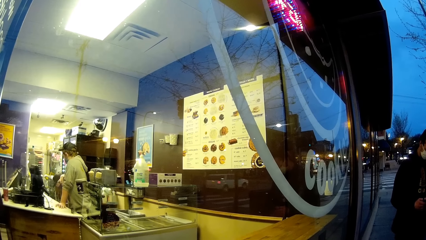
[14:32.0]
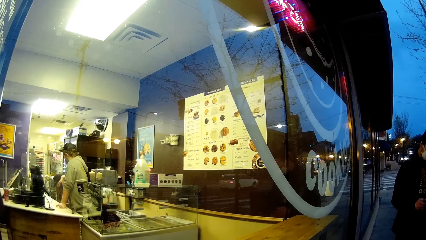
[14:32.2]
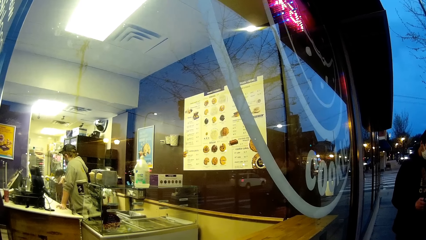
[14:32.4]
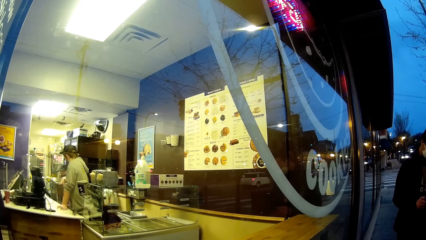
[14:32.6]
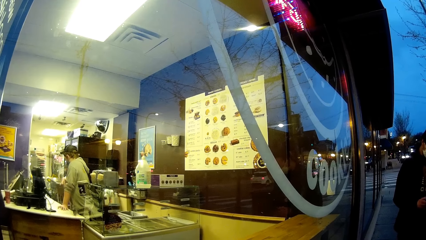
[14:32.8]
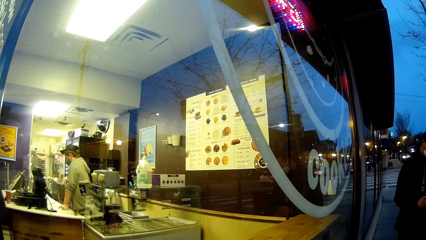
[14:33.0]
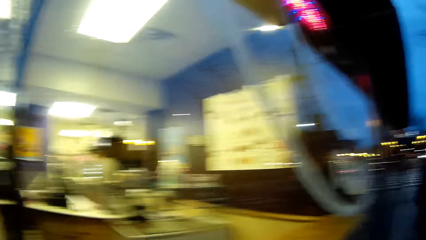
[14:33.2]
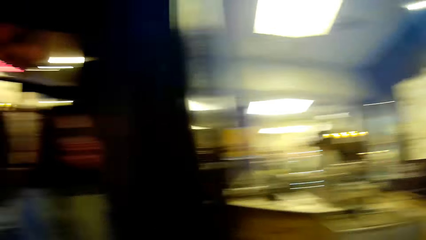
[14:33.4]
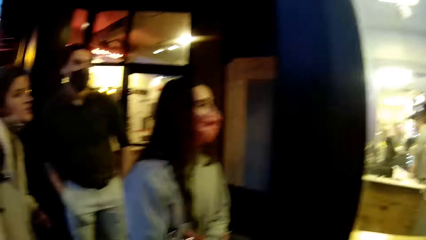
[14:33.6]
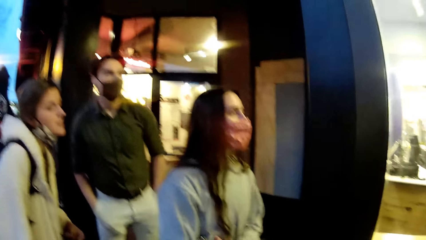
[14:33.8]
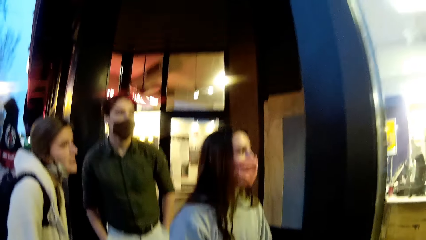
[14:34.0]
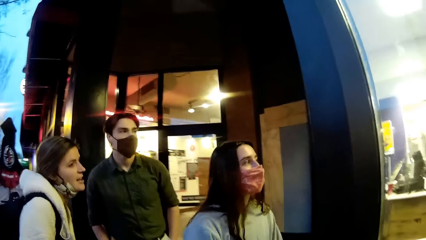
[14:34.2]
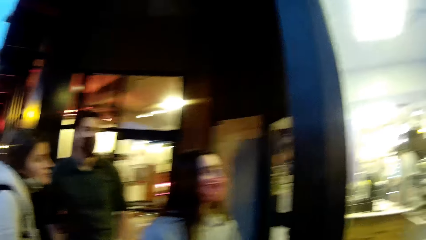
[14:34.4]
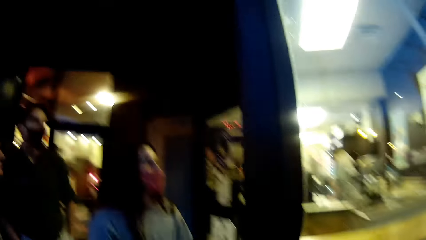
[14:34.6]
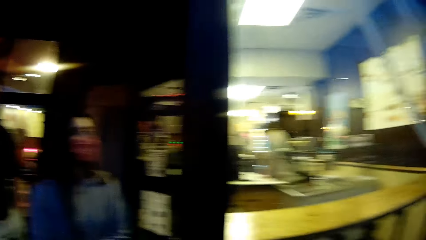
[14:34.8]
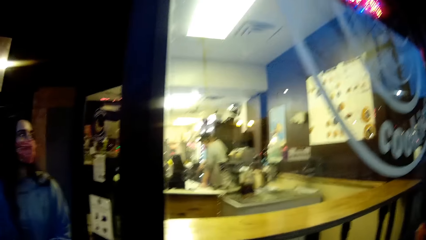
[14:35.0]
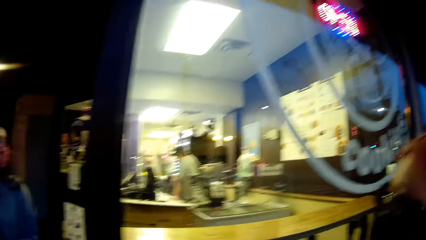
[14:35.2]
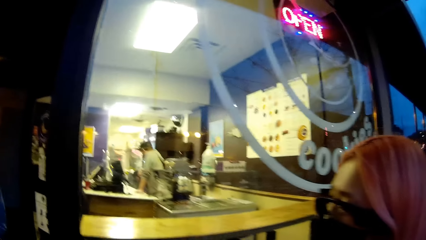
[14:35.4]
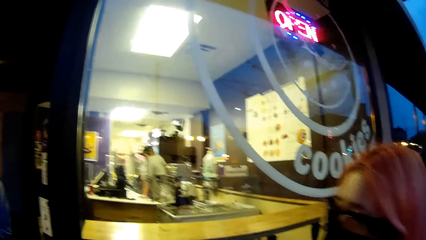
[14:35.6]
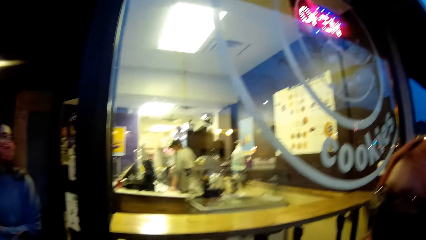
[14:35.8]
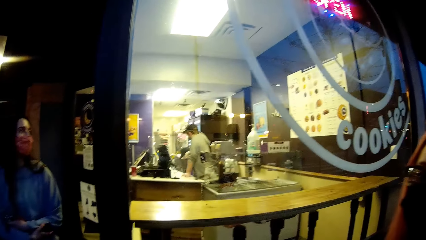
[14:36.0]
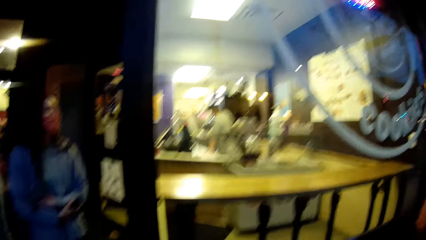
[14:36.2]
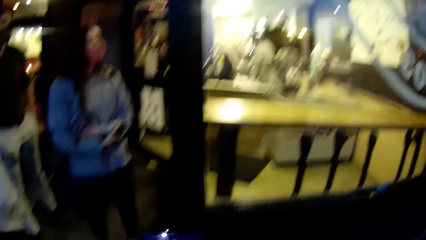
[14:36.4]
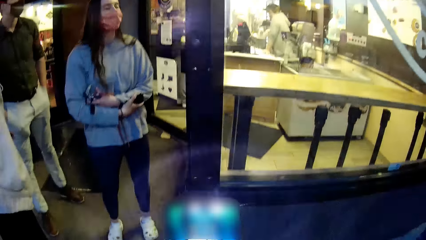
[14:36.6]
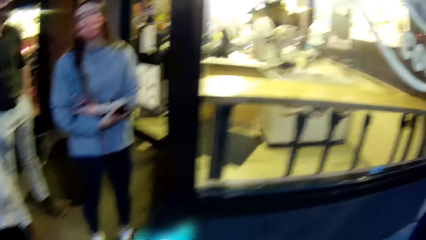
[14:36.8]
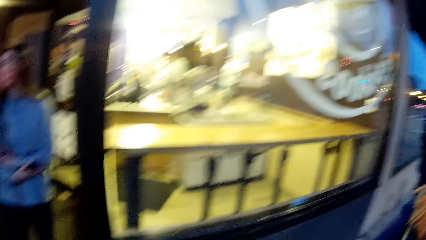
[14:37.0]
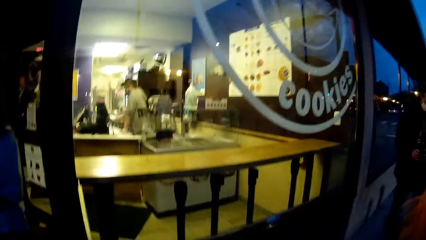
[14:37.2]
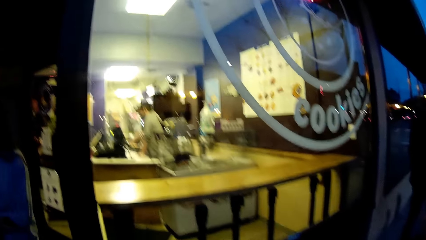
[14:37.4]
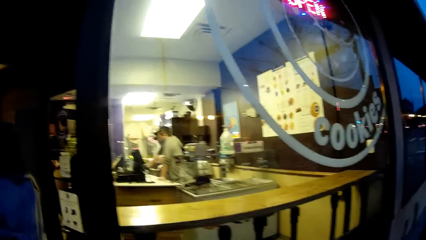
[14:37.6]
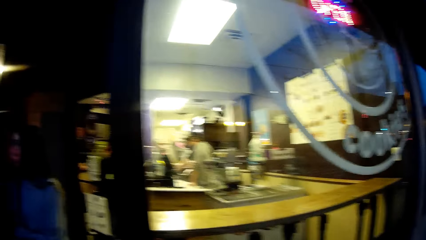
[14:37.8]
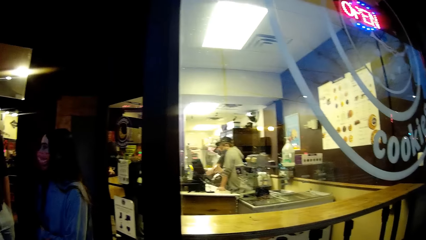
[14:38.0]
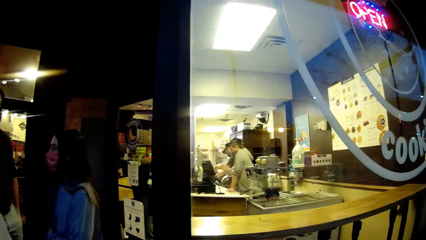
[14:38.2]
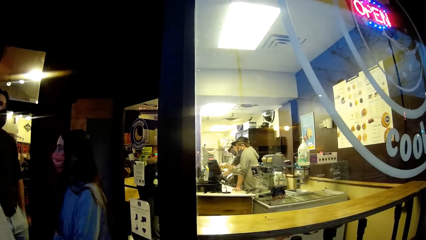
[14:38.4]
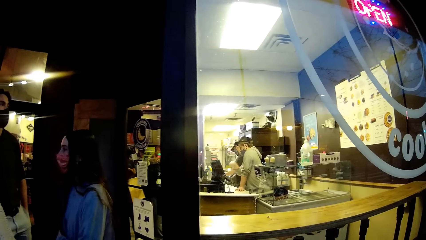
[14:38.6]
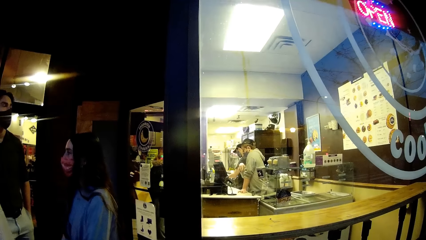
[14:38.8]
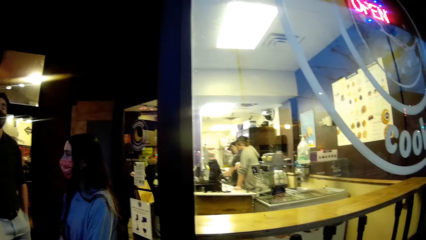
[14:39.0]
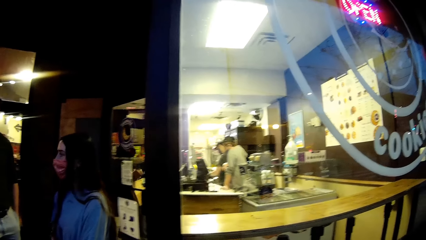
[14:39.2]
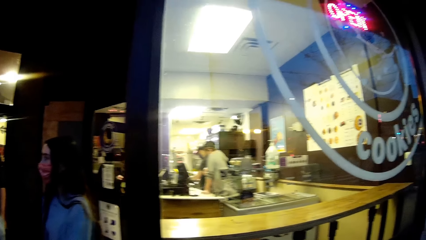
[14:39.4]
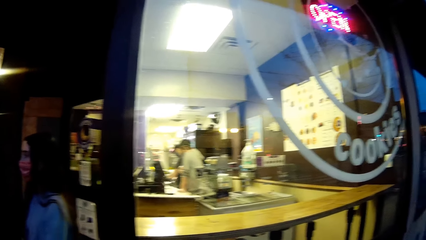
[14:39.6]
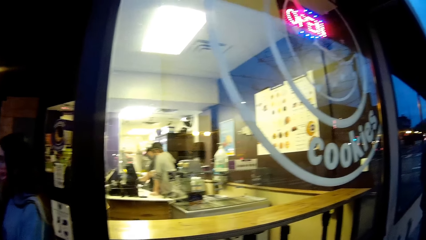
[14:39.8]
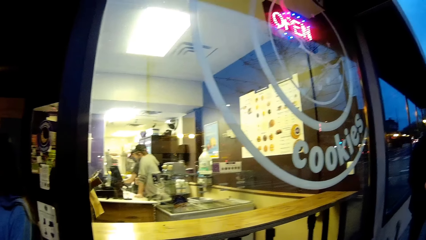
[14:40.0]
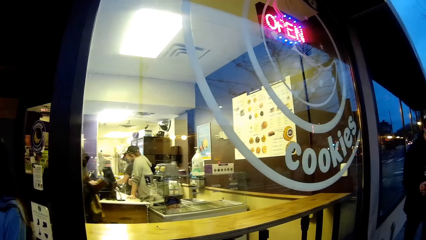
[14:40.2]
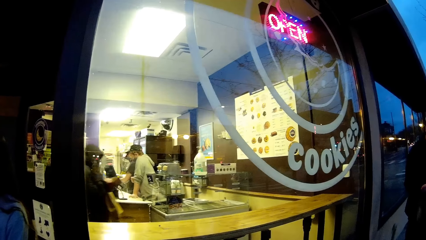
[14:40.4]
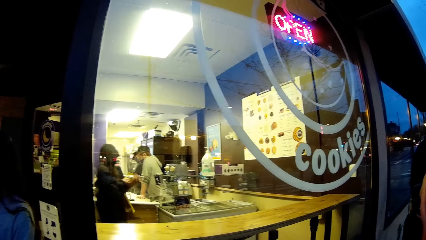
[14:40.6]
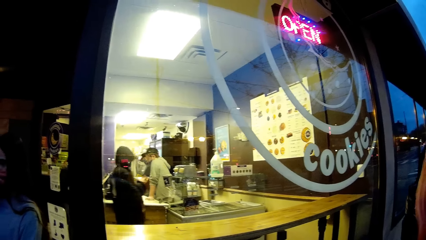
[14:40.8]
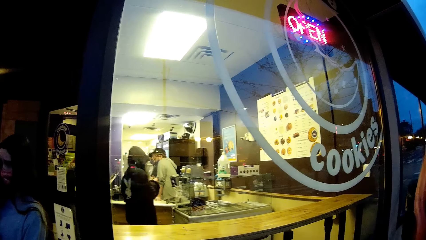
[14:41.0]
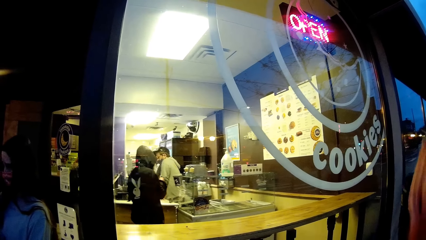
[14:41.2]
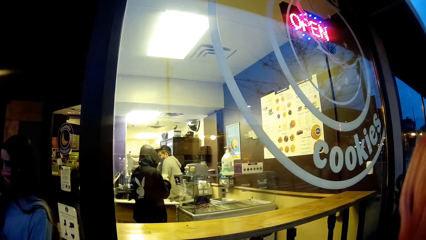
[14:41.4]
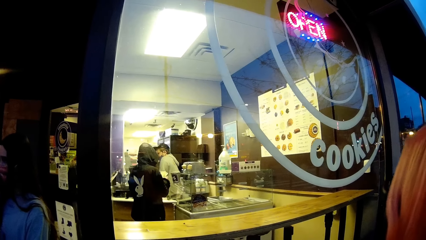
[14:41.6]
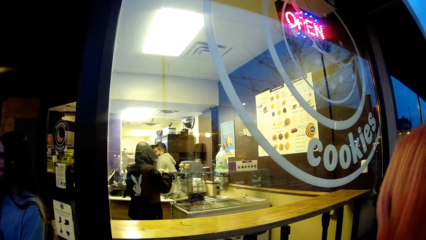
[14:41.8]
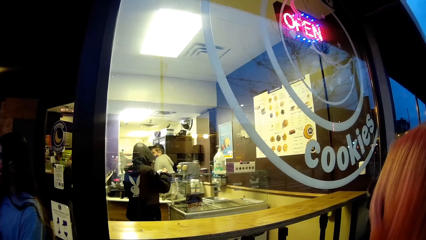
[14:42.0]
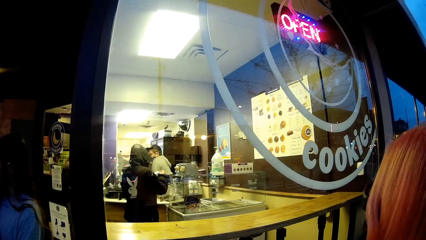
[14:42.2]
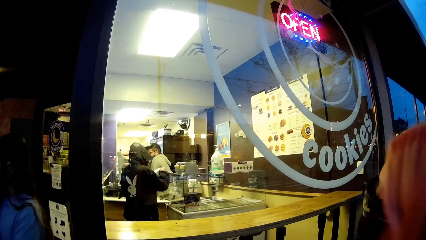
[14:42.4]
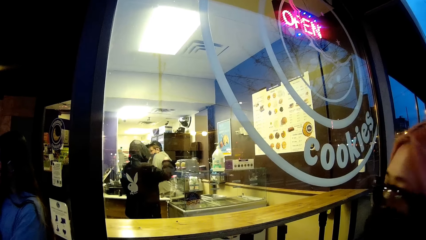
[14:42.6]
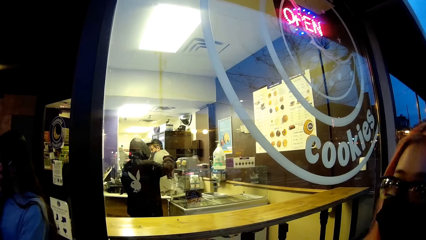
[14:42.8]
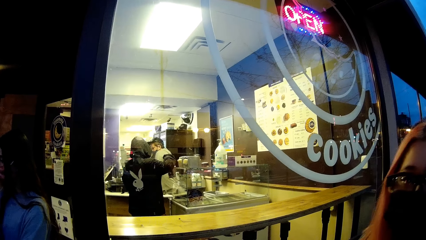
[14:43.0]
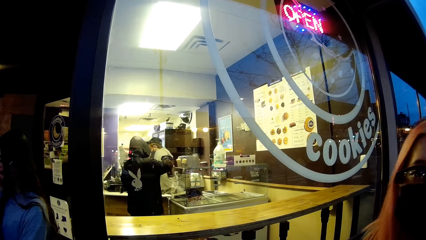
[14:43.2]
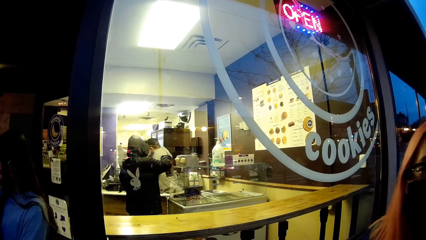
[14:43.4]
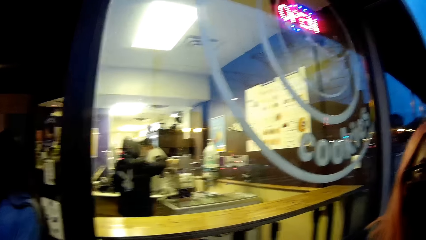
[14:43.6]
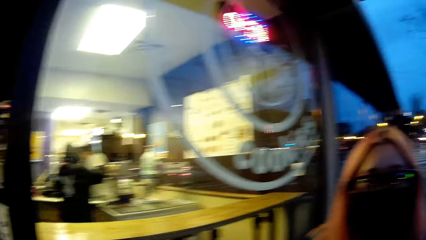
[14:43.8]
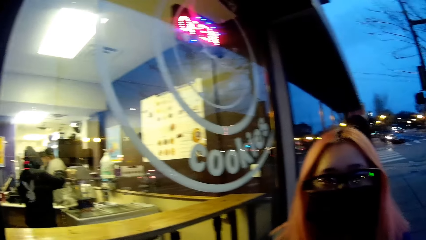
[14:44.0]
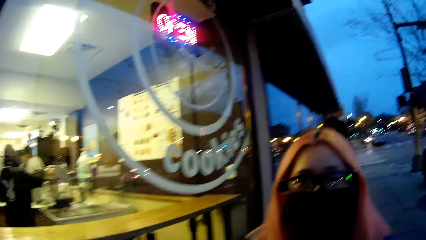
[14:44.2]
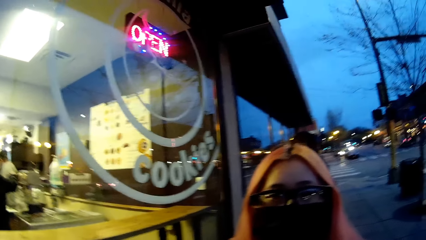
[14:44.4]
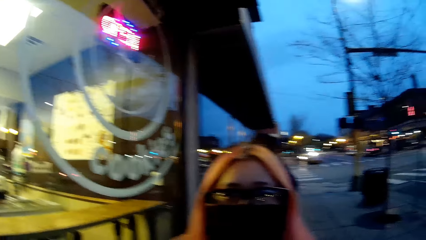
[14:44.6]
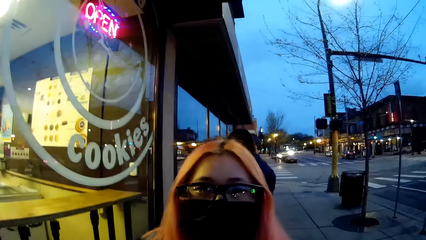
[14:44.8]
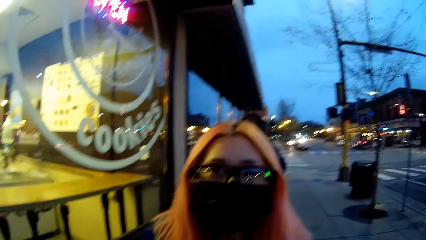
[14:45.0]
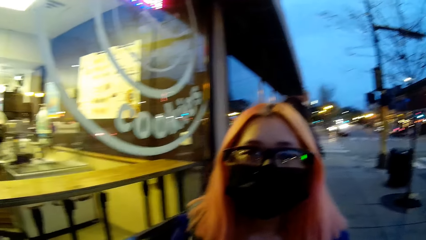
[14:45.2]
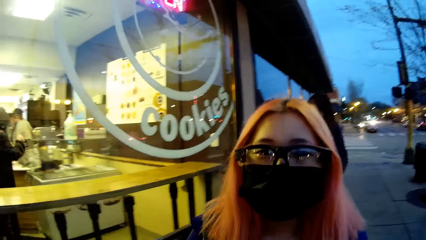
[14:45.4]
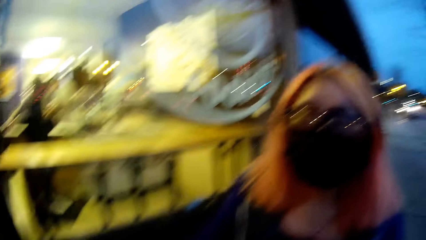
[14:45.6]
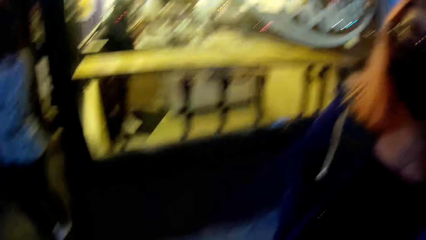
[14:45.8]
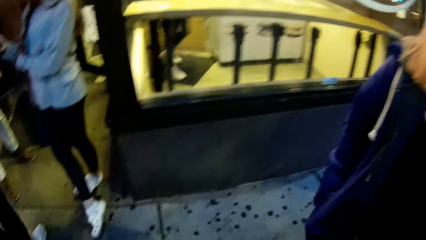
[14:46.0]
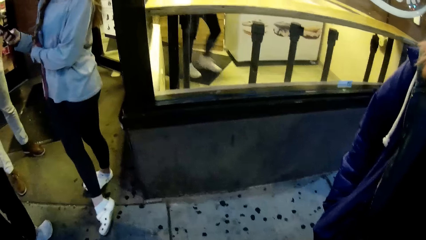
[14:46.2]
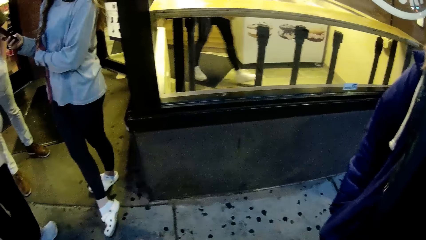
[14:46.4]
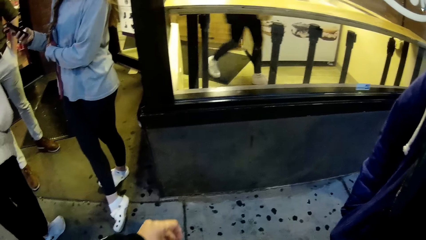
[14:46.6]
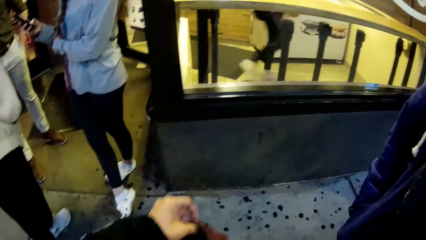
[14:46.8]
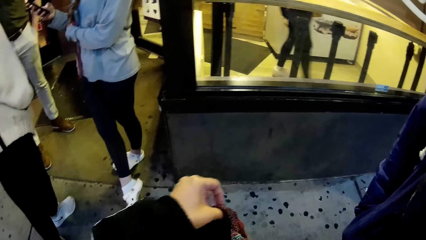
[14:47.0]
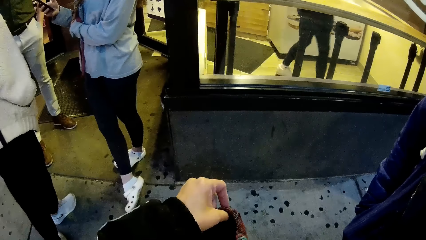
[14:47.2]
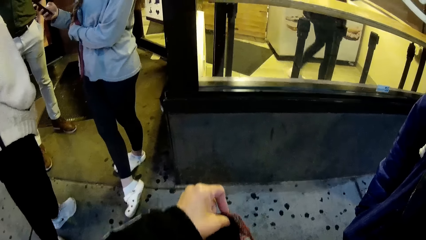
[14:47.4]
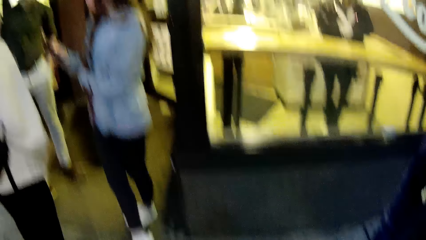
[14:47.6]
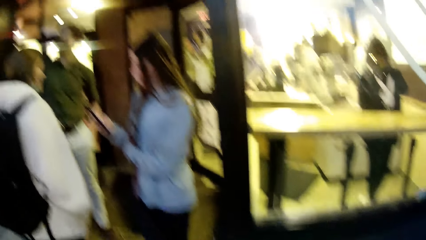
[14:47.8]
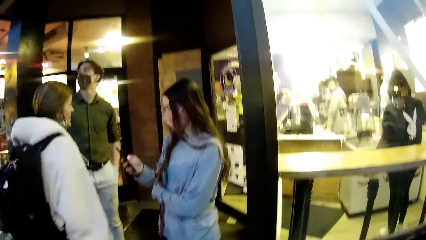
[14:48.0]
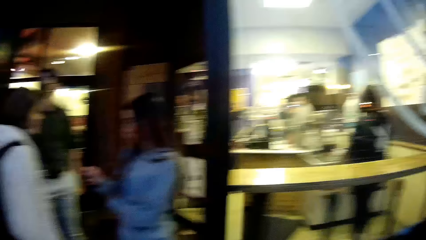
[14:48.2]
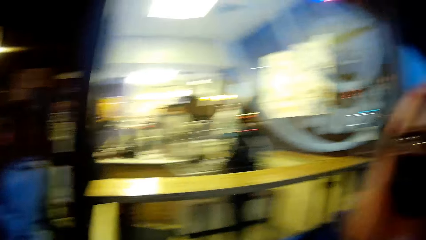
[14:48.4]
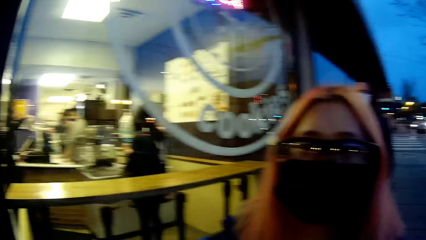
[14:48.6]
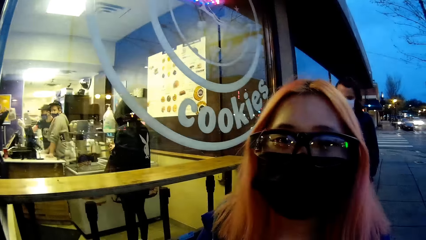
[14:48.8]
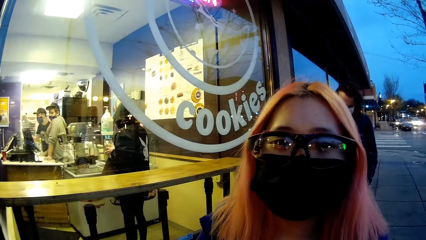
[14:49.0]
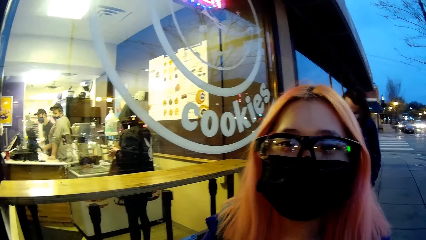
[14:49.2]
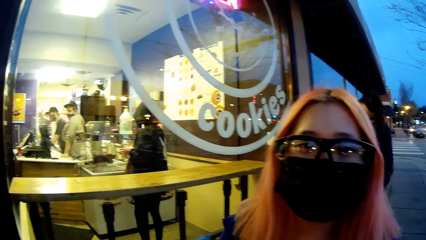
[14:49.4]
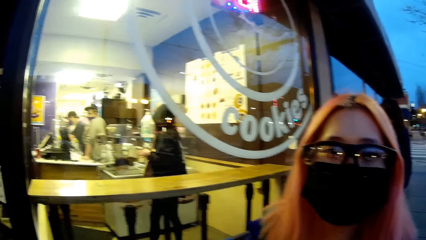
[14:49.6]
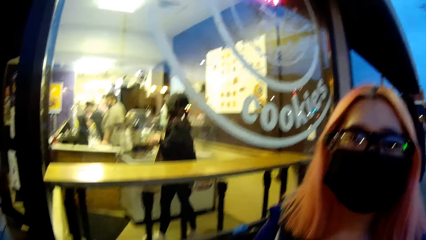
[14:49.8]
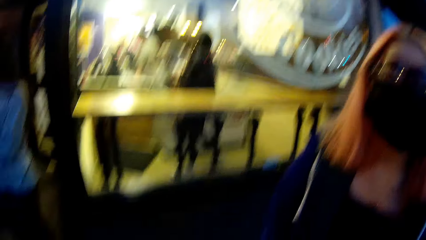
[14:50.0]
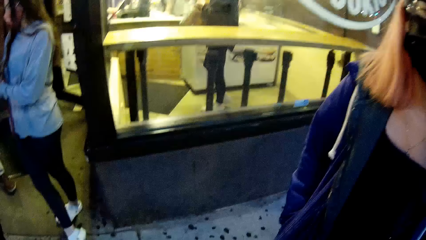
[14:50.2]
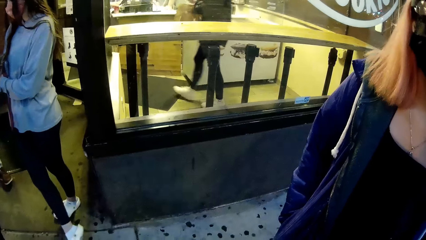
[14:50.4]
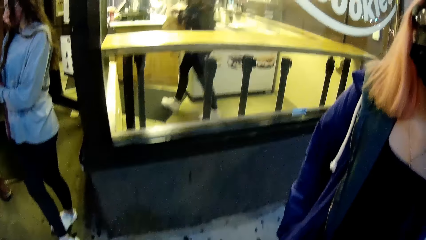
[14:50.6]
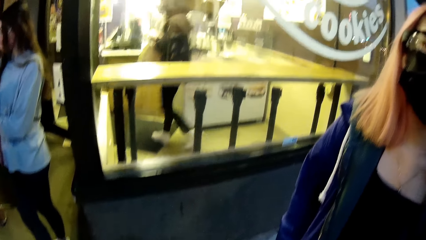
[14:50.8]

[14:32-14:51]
The camera wearer looks around. She checks her phone. She holds a knitted purse with her left hand. She checks her bag. She looks around.
